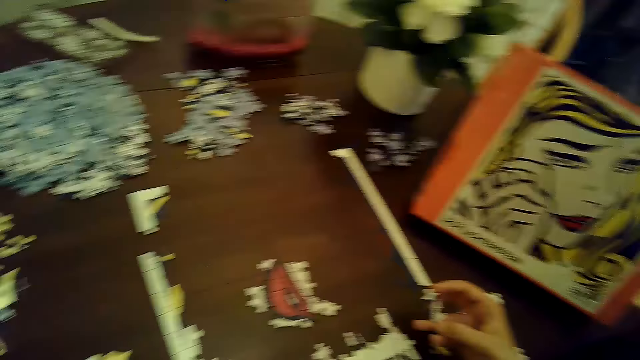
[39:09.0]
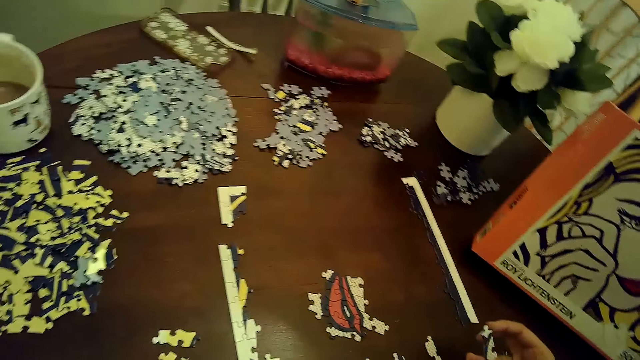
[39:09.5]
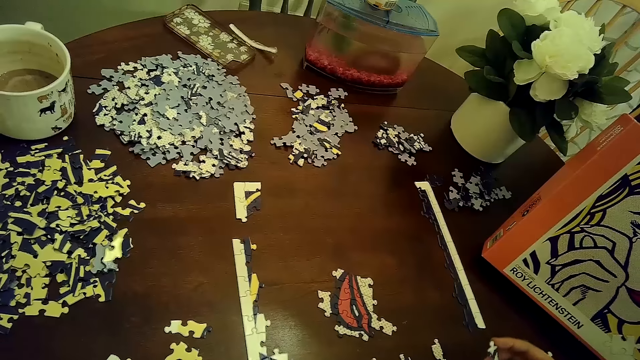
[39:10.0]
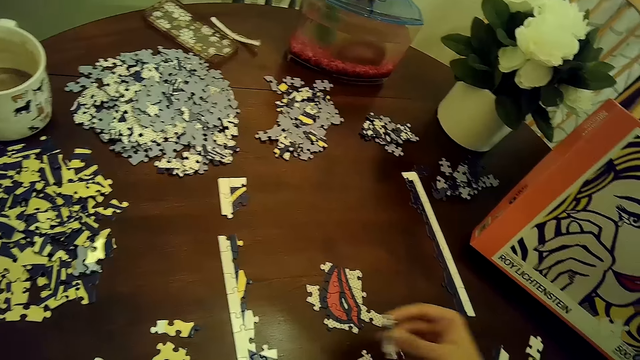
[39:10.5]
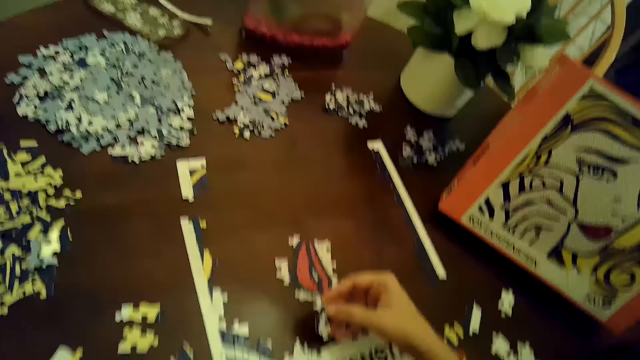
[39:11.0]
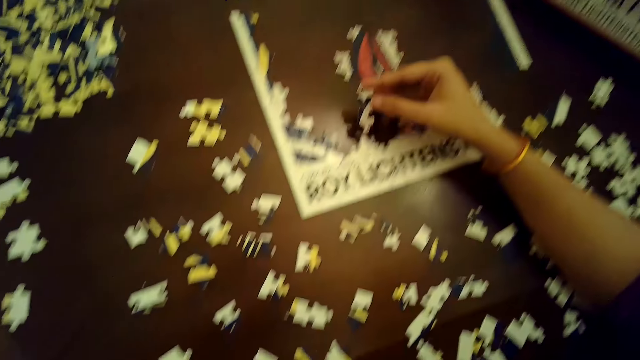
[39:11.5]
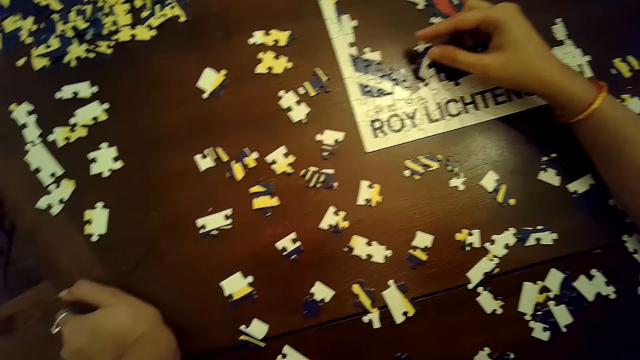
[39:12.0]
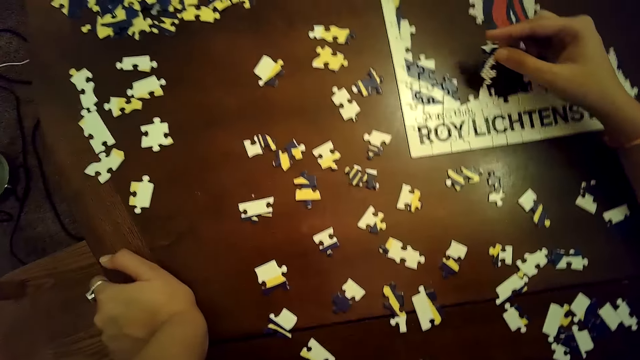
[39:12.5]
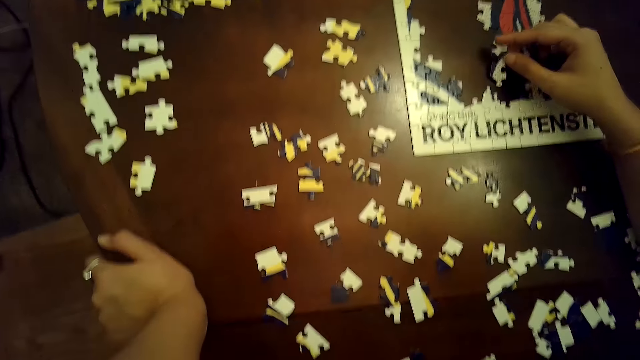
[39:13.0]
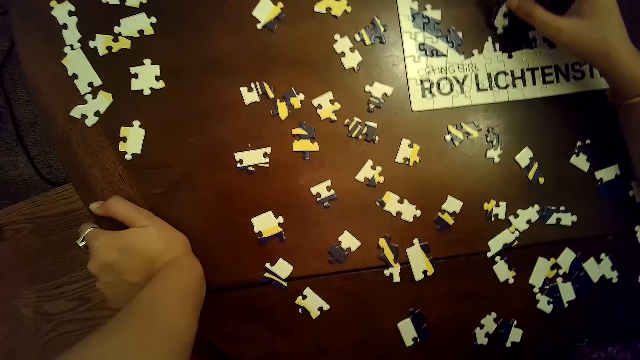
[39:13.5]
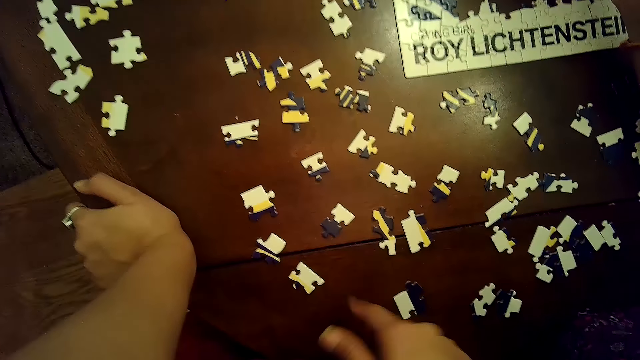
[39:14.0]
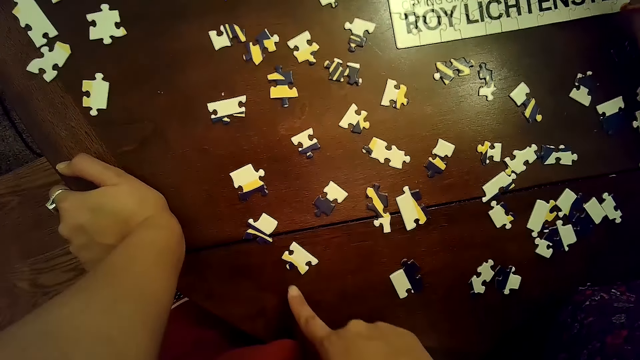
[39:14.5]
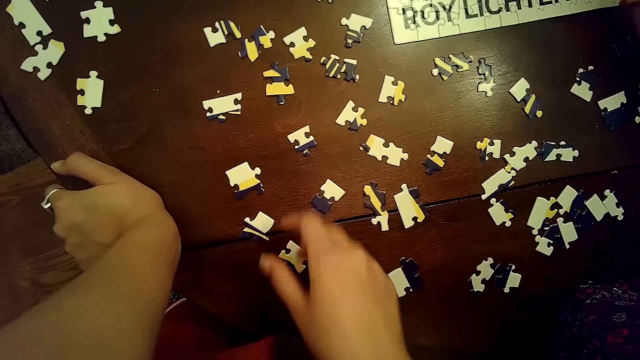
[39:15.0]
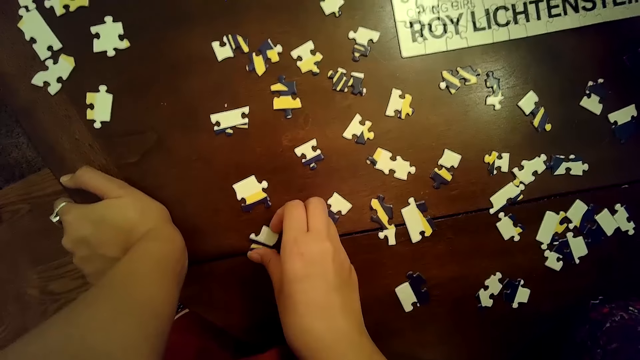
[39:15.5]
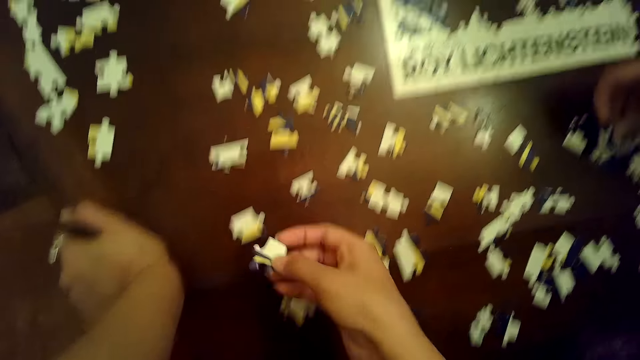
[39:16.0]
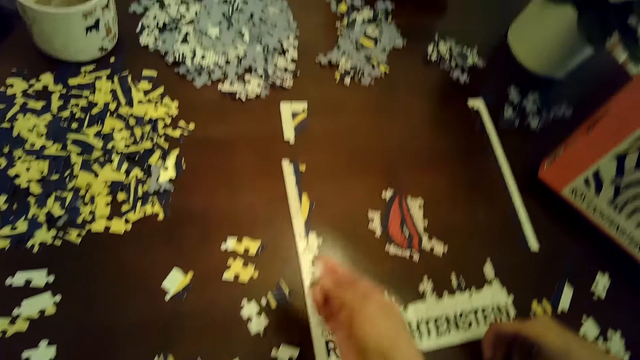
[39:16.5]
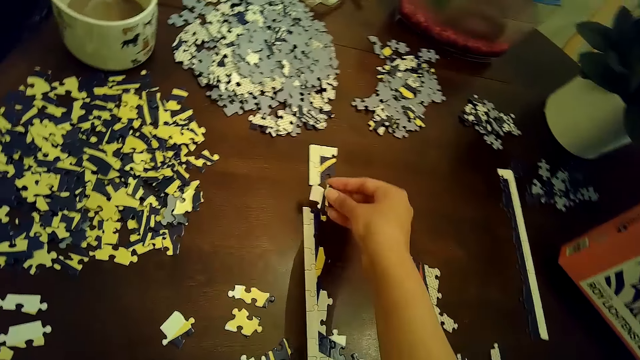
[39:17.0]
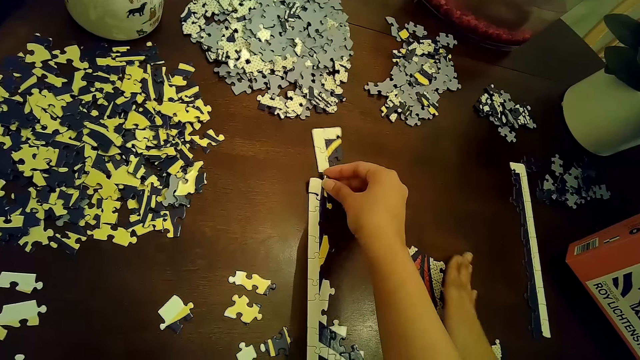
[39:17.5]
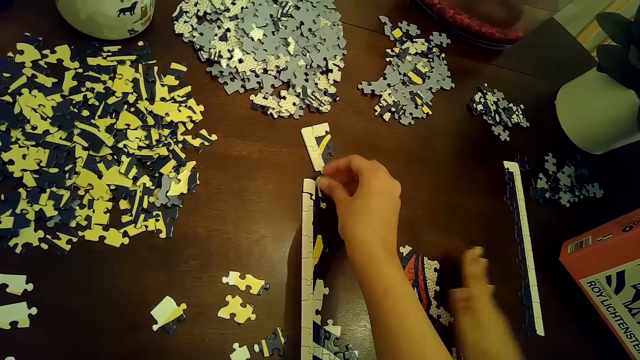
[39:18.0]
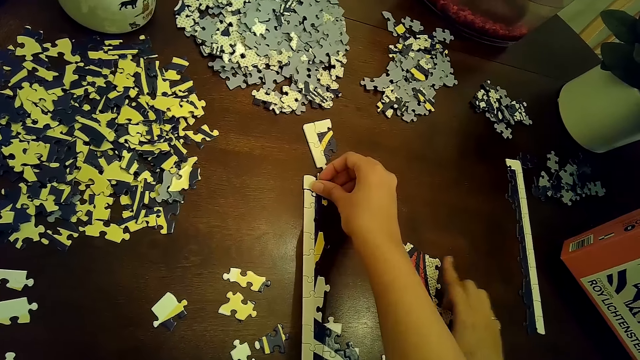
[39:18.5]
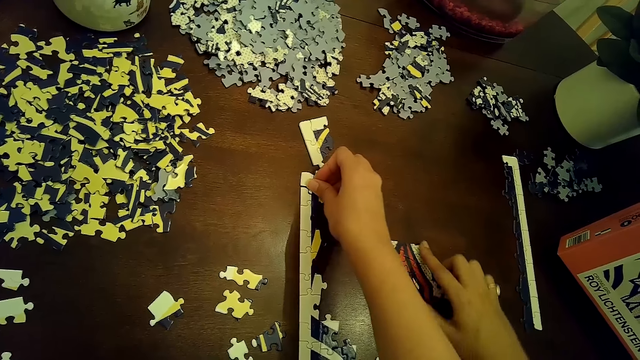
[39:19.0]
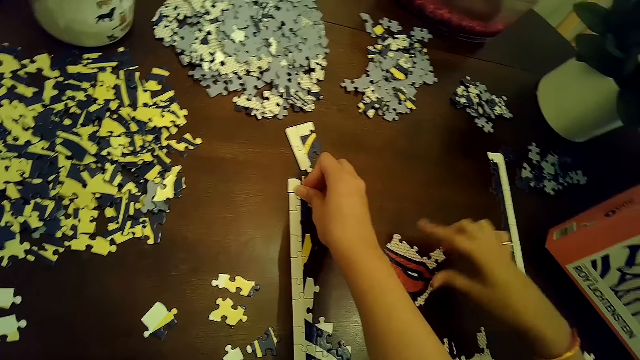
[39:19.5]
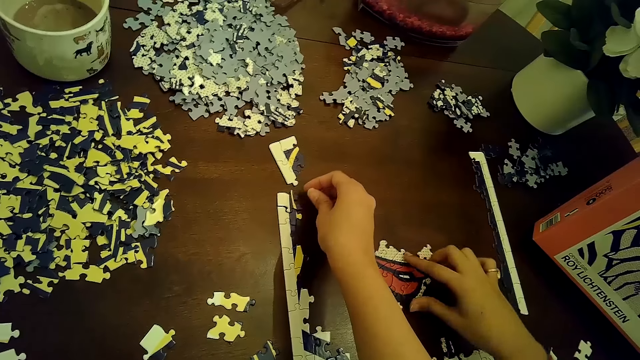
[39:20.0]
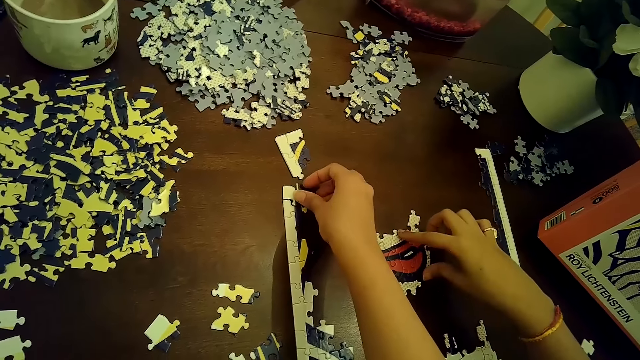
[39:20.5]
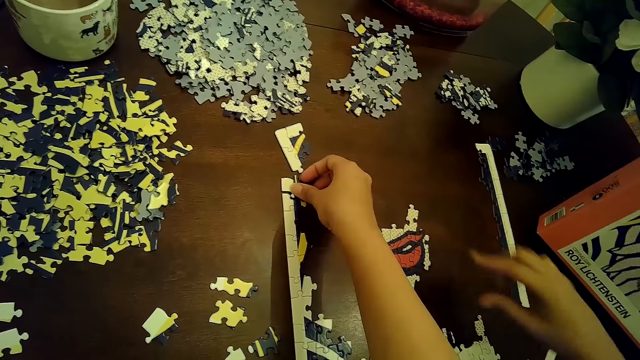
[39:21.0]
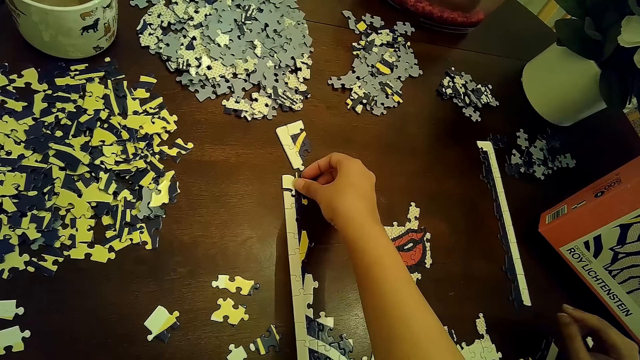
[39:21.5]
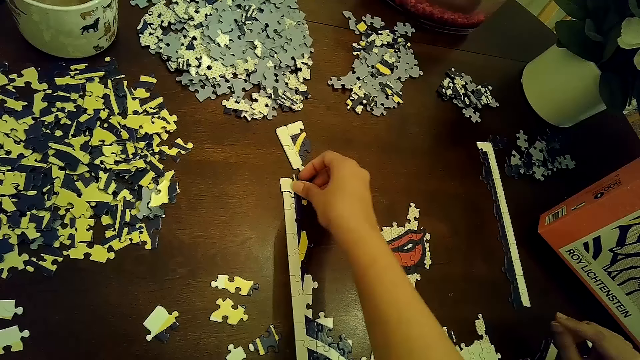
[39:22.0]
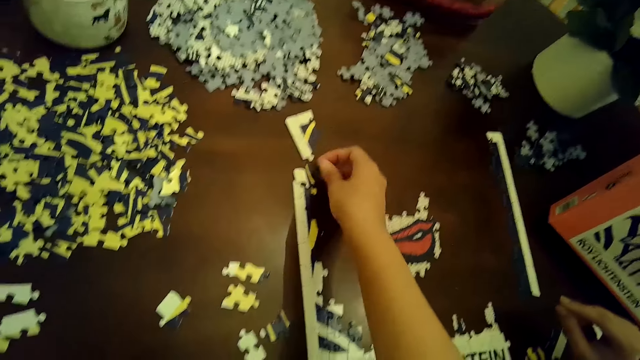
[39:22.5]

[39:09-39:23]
A woman places the puzzle piece on the puzzle with her right hand. The woman places the puzzle piece on the puzzle again. The camera wearer picks a puzzle piece from the table with her right hand. The woman places the puzzle piece on the table with her right hand. The camera wearer places the puzzle piece on the puzzle with her right hand. She moves a part of the puzzle with her right hand. The woman touches a part of the puzzle with her right hand. The camera wearer fixes the puzzle pieces. The woman rotates a part of the puzzle with her right hand. The woman rotates a part of the puzzle again. The woman holds the puzzle pieces.

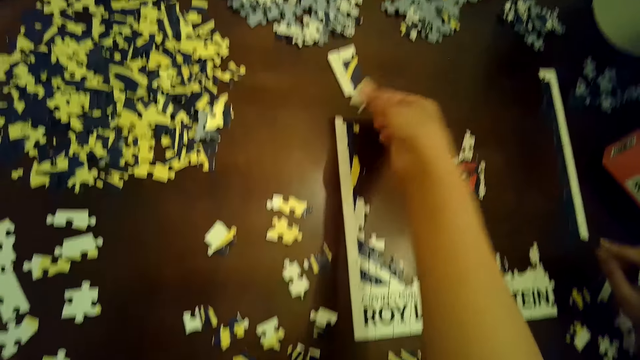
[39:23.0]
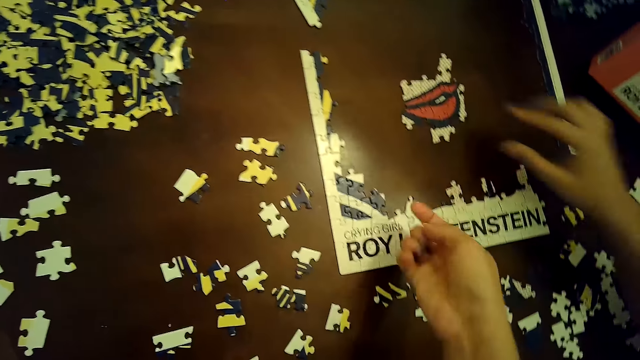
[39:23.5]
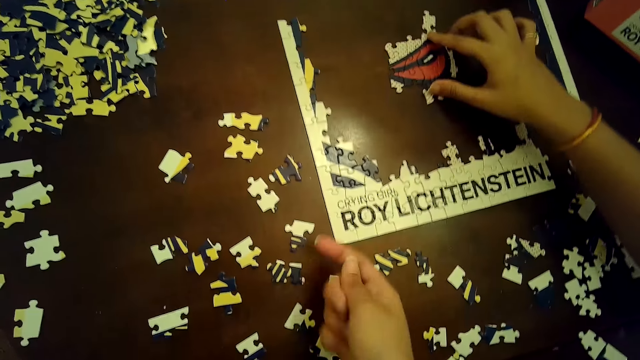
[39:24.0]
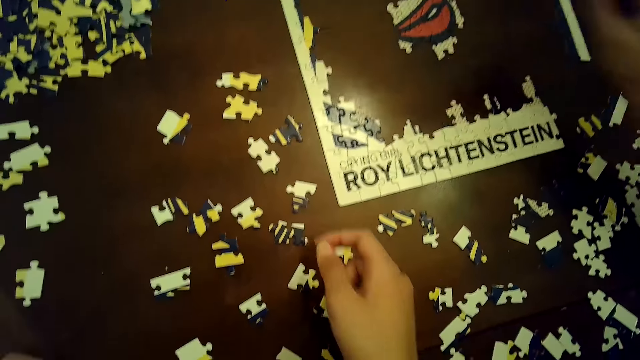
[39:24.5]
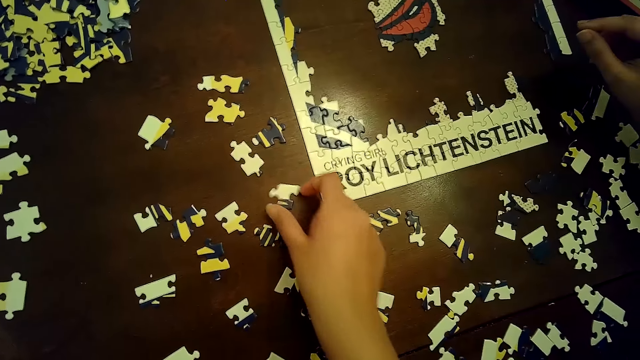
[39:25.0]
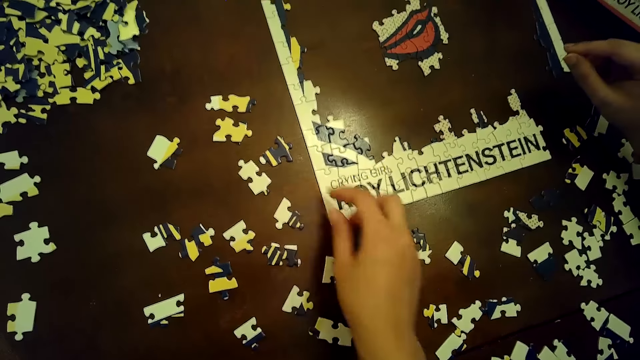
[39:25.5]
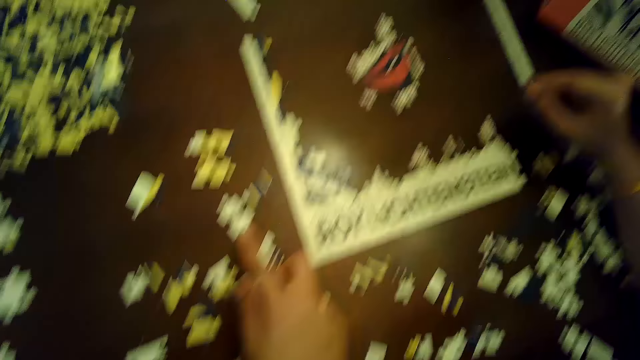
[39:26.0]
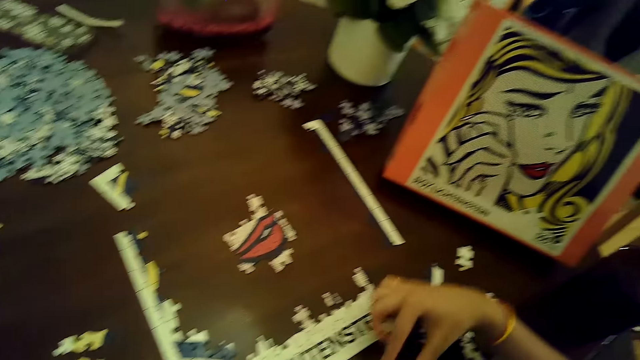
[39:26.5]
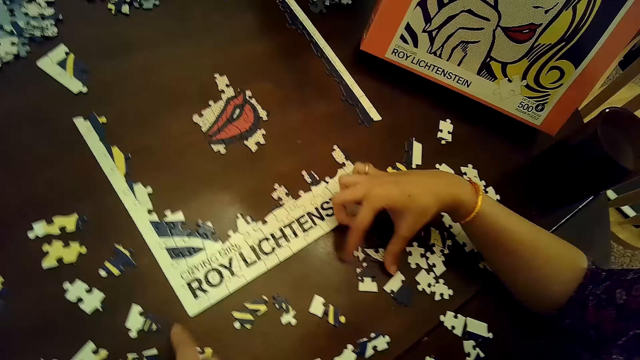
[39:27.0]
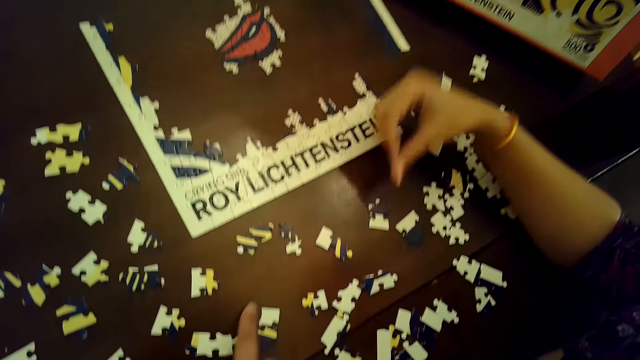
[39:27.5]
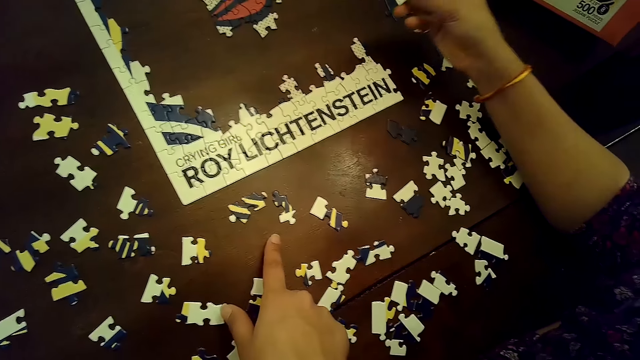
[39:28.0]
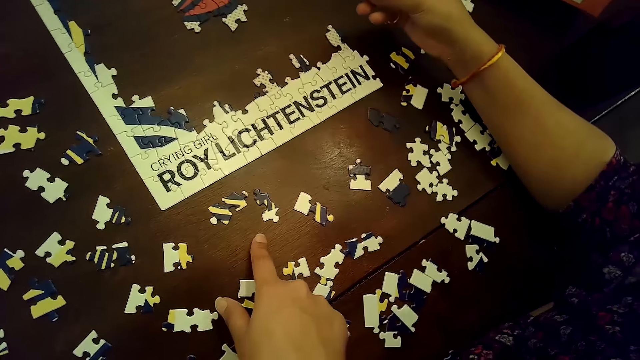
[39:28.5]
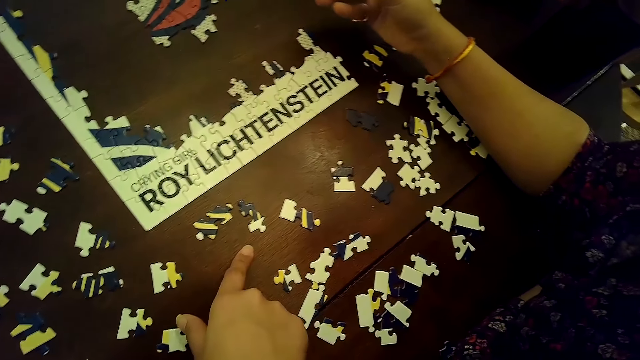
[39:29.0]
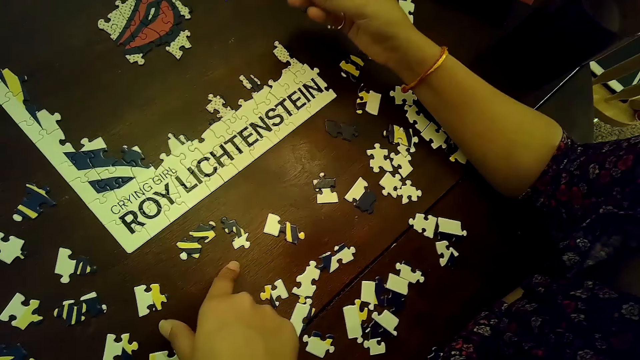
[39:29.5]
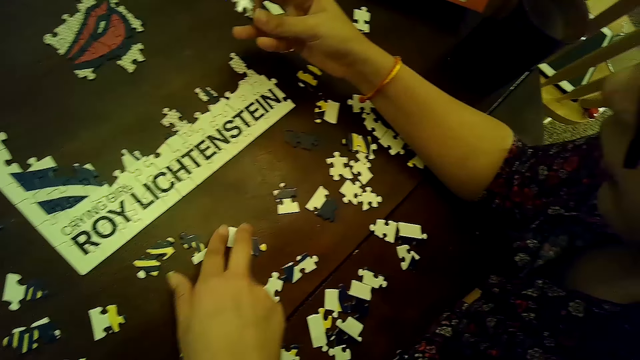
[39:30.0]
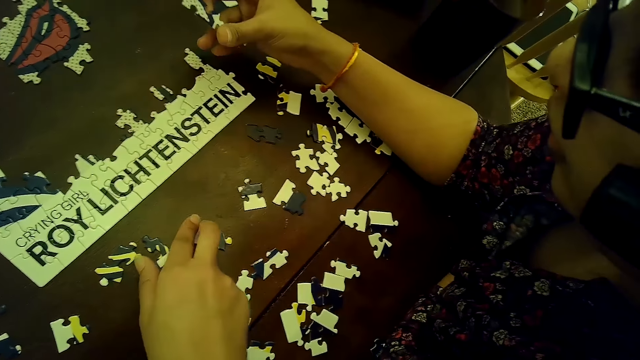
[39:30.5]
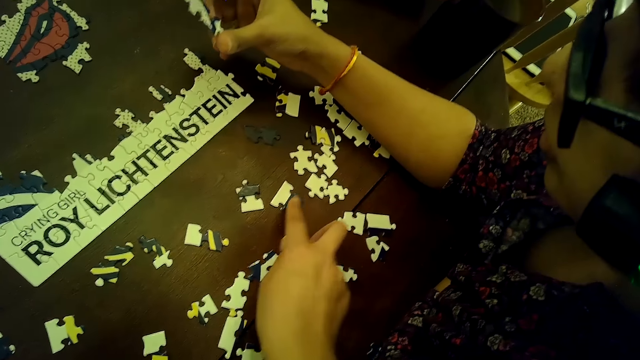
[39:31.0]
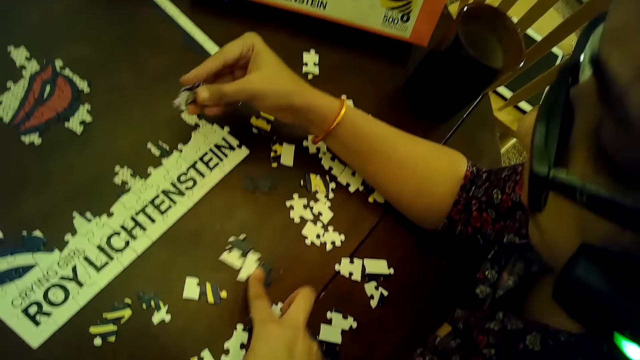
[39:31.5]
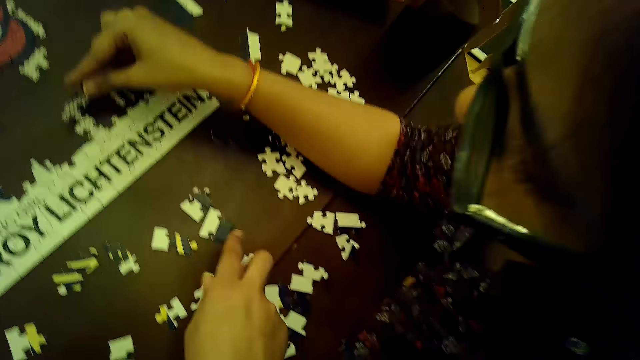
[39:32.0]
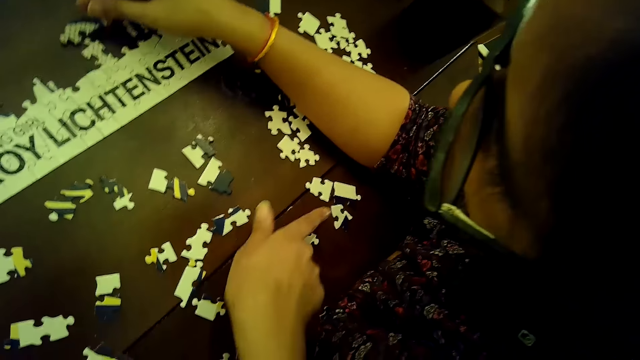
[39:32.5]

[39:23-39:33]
The camera wearer removes the puzzle piece from the puzzle with her right hand. A woman rotates a part of the puzzle with her right hand. The camera wearer rotates a puzzle piece with her right hand. The woman picks a puzzle piece from the table with her right hand. The camera wearer moves a puzzle piece with her right hand. She moves a puzzle piece again. The woman places the puzzle piece on the puzzle with her right hand. The woman removes the puzzle piece from the puzzle with her right hand.
